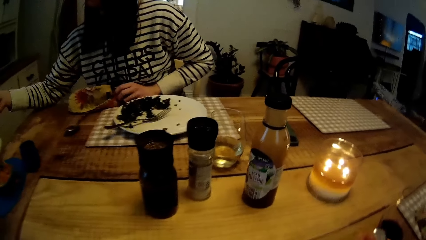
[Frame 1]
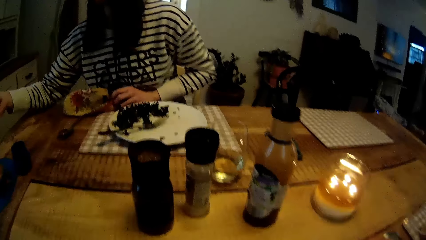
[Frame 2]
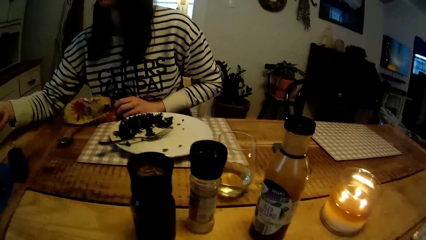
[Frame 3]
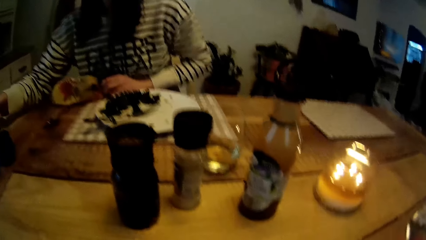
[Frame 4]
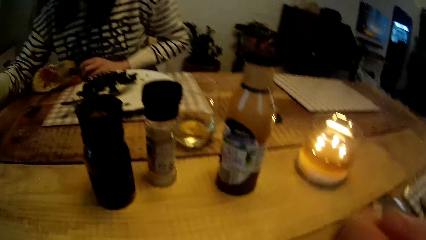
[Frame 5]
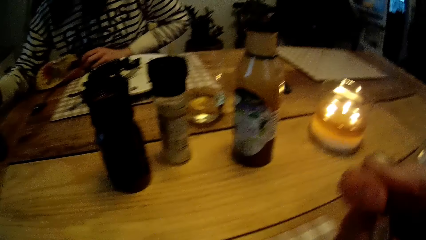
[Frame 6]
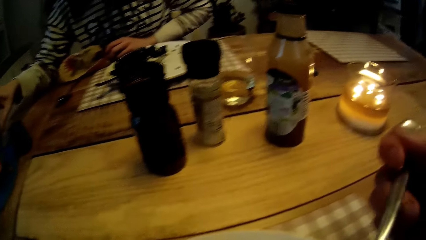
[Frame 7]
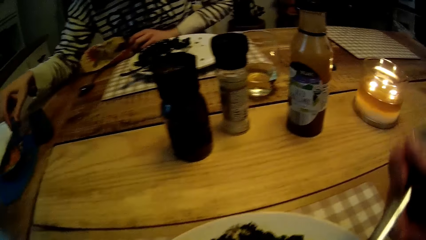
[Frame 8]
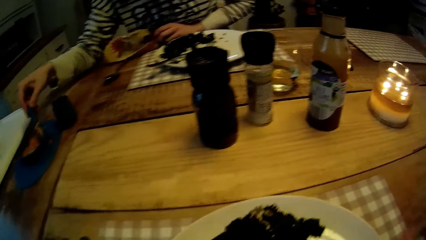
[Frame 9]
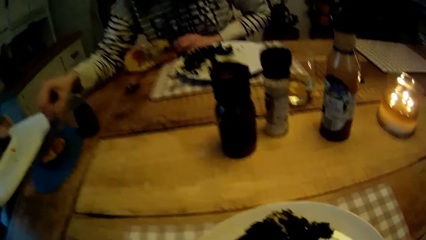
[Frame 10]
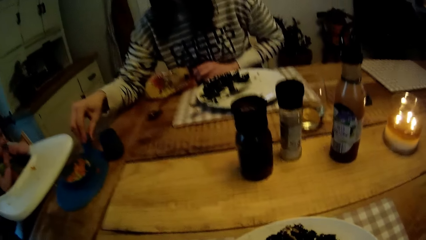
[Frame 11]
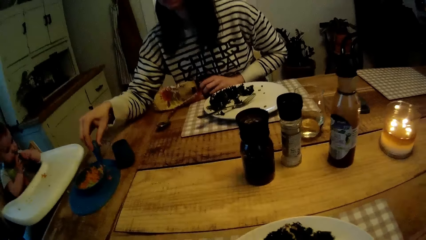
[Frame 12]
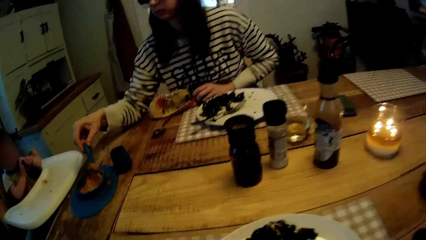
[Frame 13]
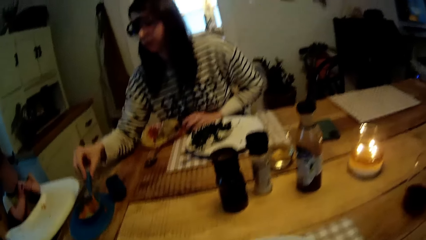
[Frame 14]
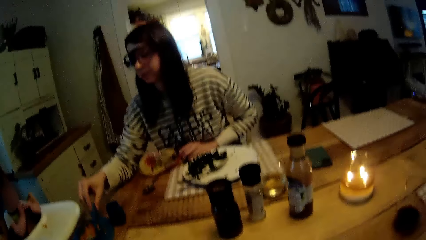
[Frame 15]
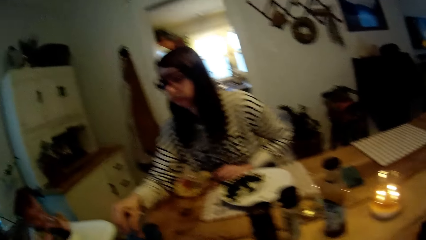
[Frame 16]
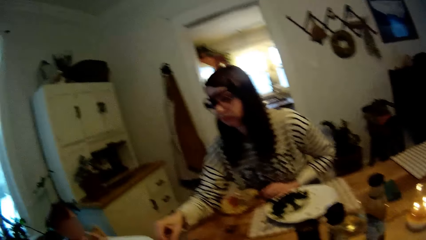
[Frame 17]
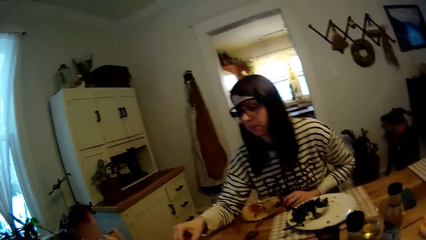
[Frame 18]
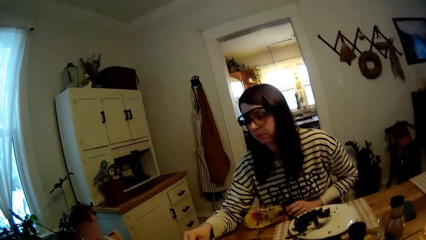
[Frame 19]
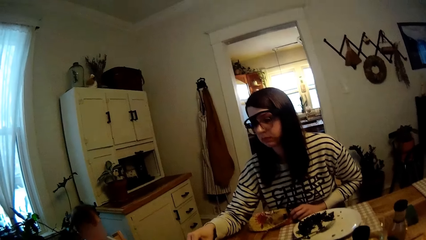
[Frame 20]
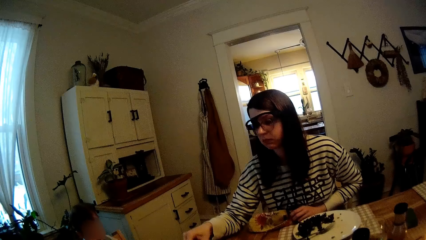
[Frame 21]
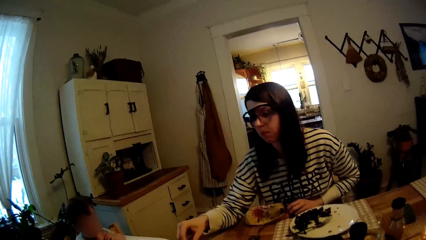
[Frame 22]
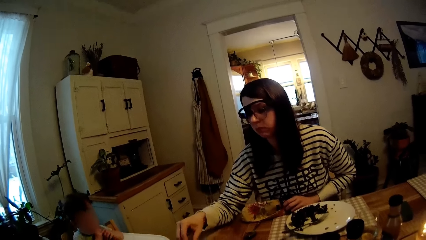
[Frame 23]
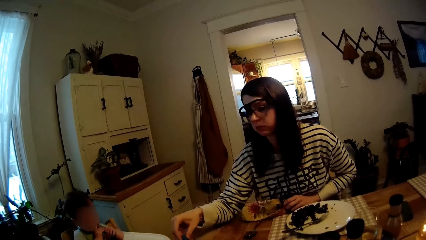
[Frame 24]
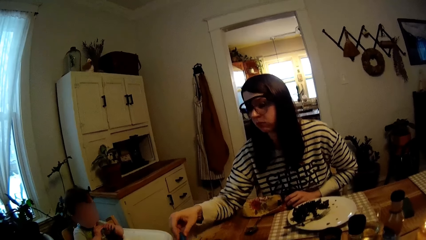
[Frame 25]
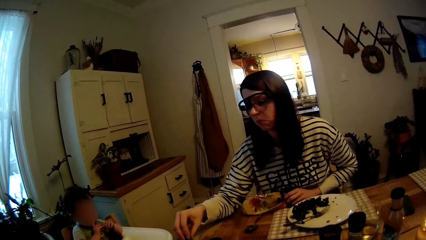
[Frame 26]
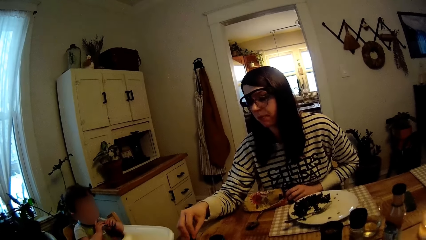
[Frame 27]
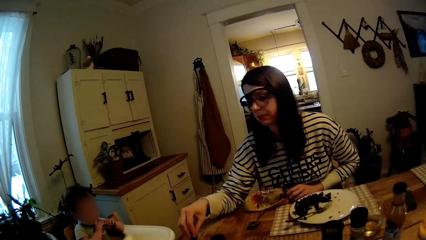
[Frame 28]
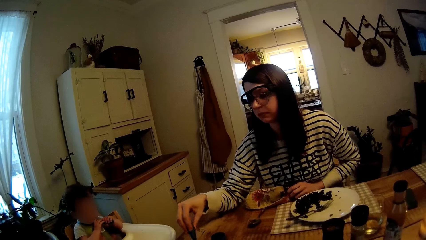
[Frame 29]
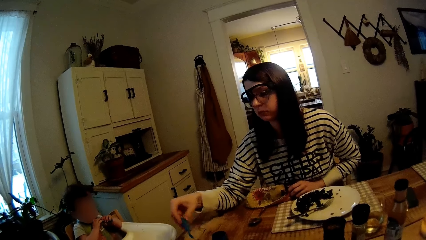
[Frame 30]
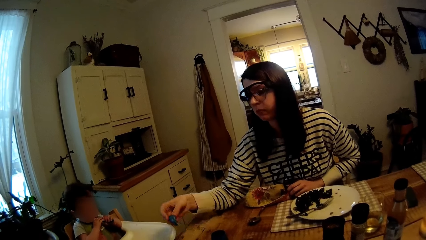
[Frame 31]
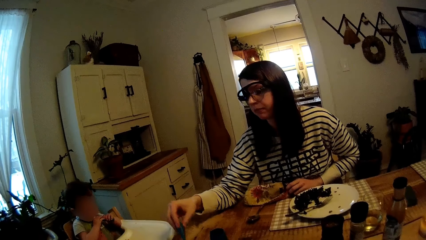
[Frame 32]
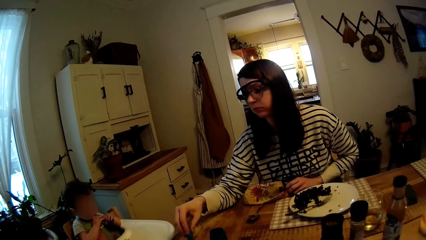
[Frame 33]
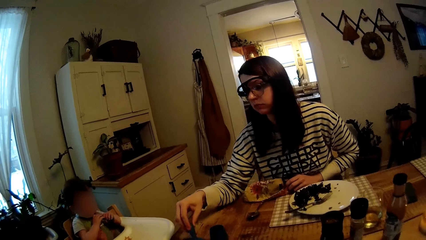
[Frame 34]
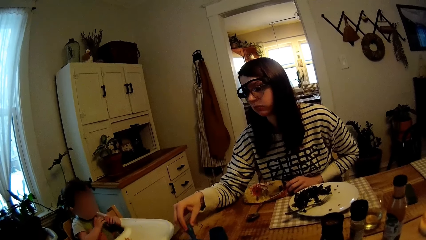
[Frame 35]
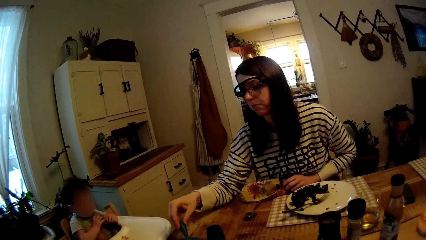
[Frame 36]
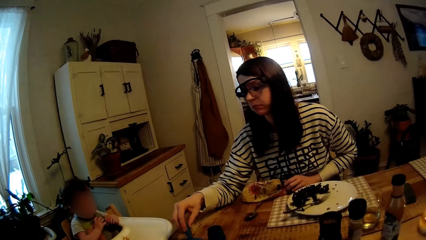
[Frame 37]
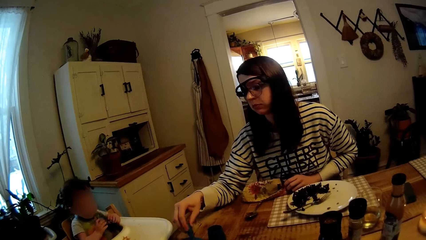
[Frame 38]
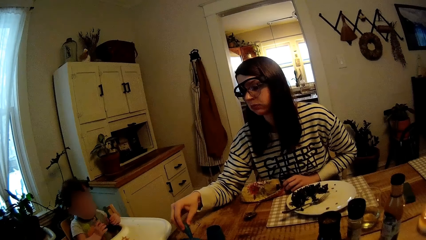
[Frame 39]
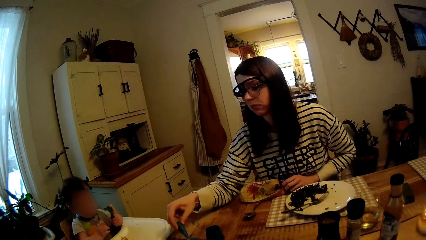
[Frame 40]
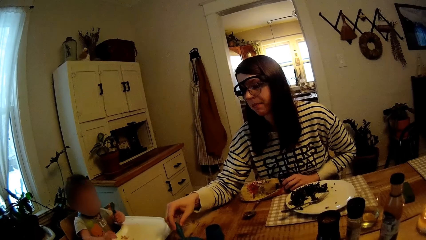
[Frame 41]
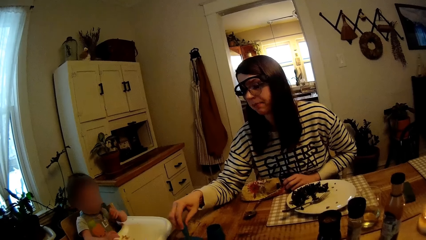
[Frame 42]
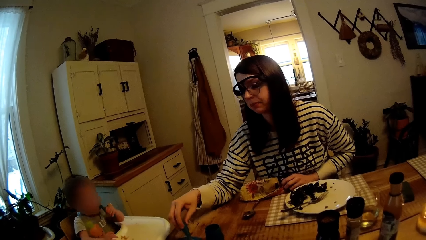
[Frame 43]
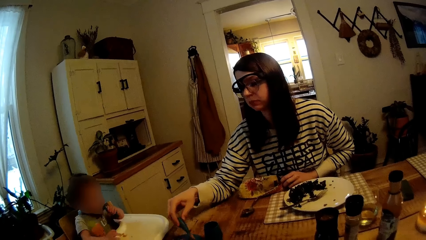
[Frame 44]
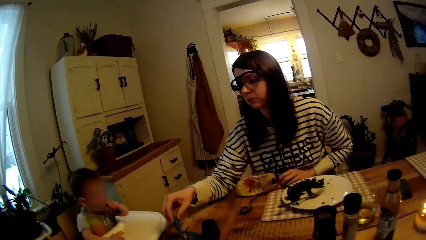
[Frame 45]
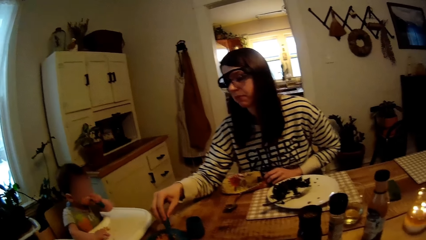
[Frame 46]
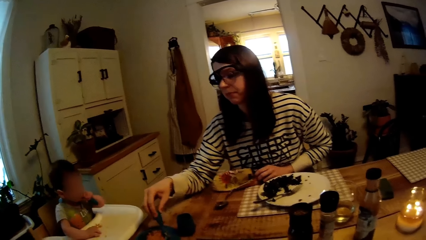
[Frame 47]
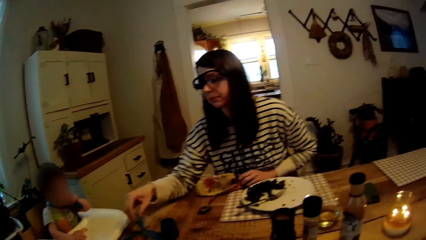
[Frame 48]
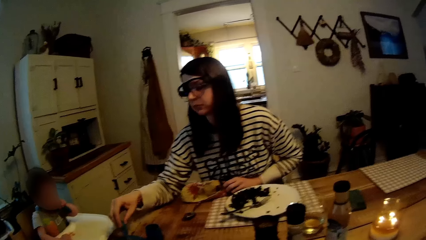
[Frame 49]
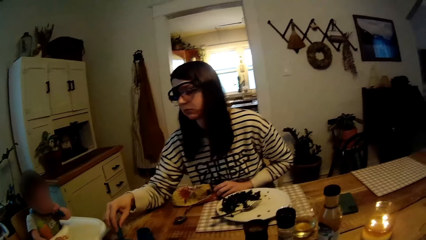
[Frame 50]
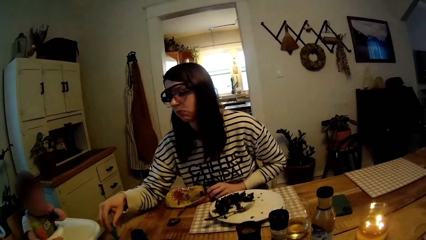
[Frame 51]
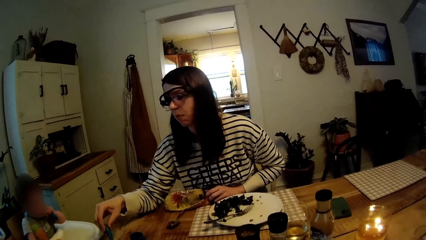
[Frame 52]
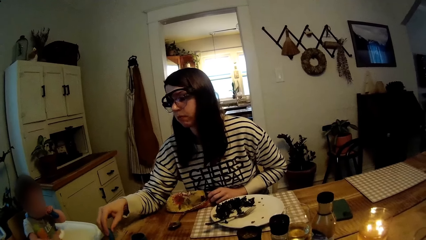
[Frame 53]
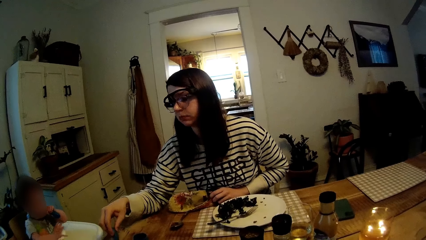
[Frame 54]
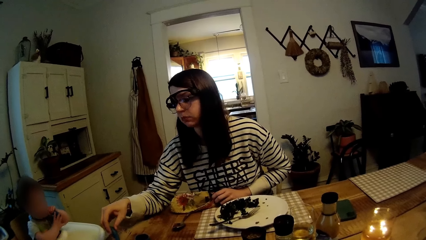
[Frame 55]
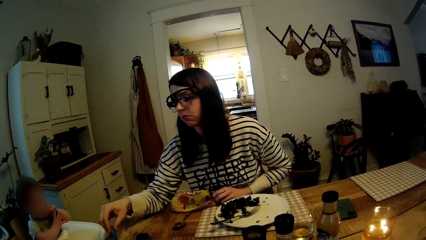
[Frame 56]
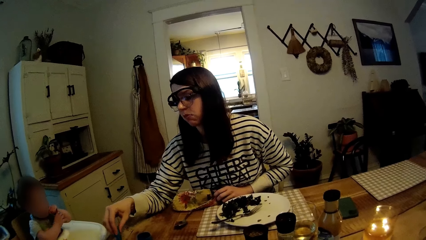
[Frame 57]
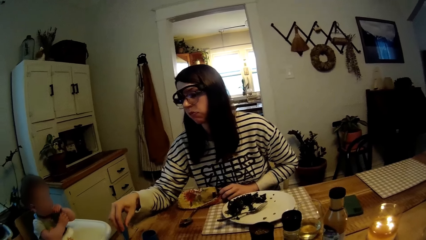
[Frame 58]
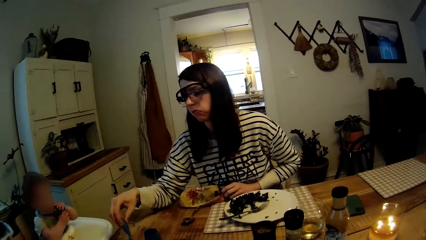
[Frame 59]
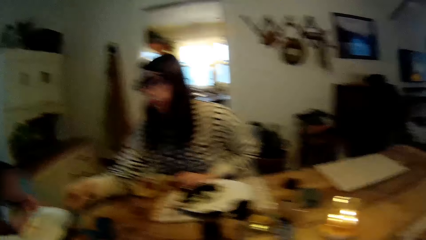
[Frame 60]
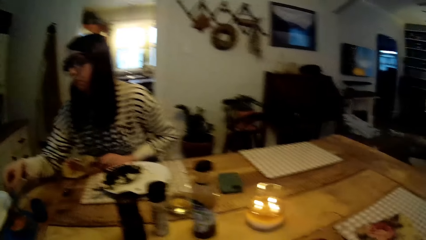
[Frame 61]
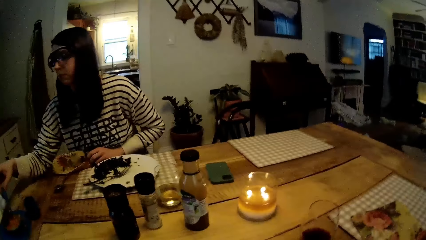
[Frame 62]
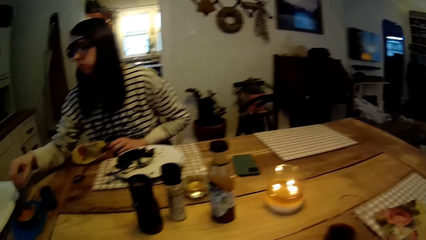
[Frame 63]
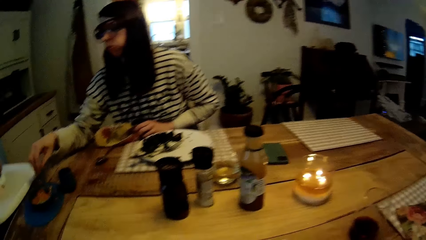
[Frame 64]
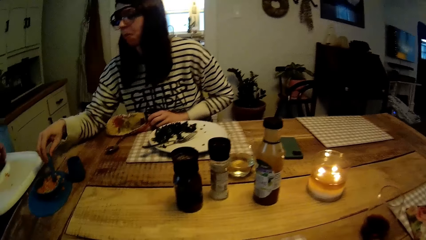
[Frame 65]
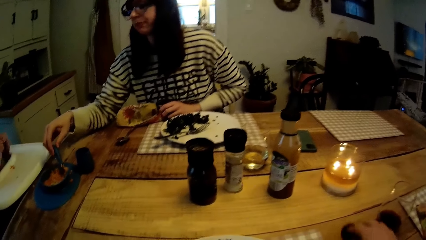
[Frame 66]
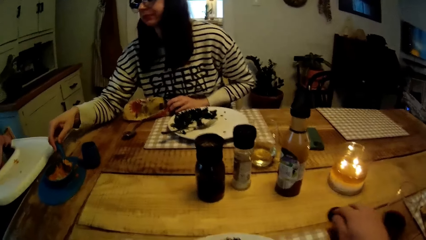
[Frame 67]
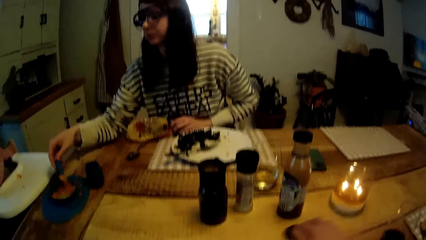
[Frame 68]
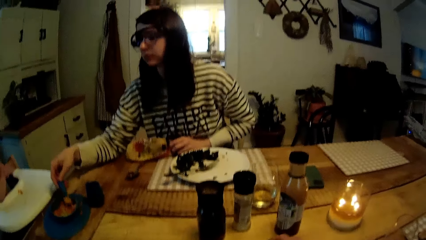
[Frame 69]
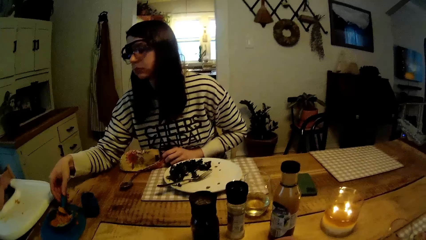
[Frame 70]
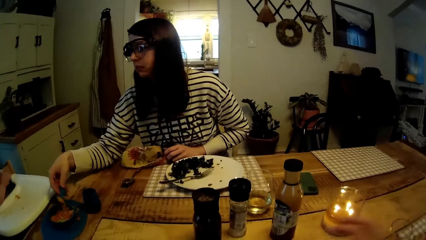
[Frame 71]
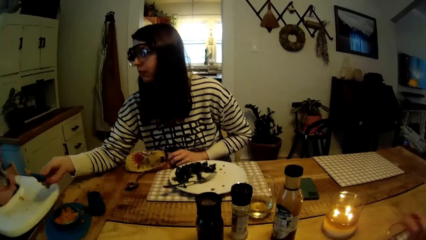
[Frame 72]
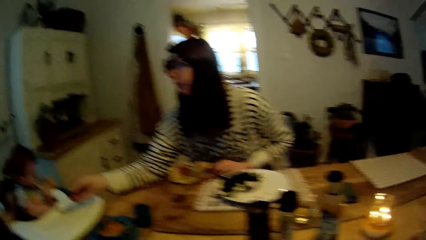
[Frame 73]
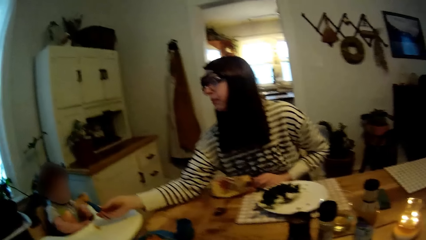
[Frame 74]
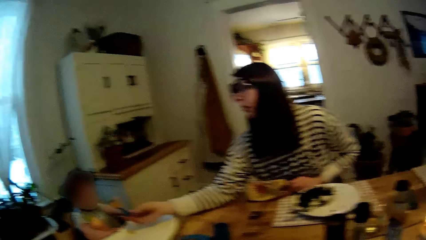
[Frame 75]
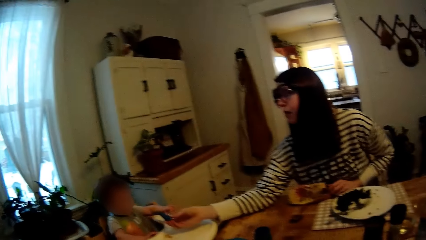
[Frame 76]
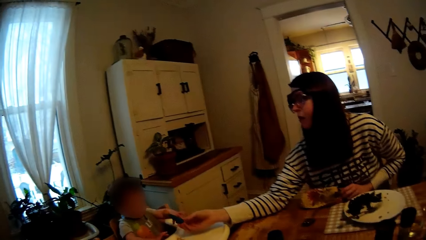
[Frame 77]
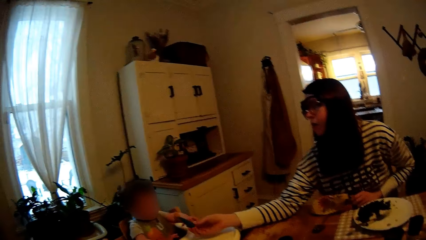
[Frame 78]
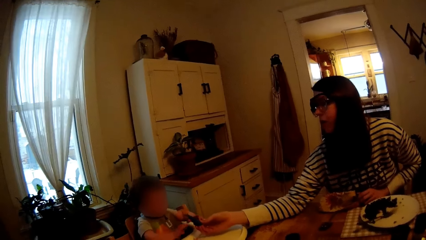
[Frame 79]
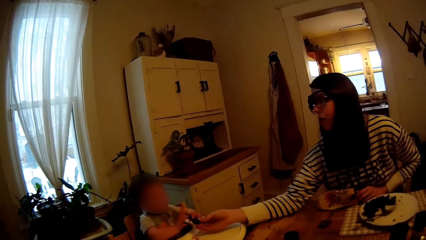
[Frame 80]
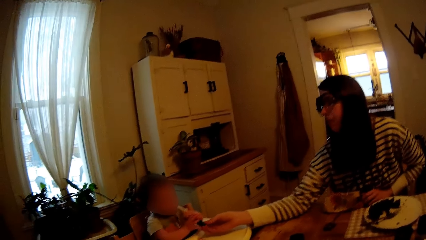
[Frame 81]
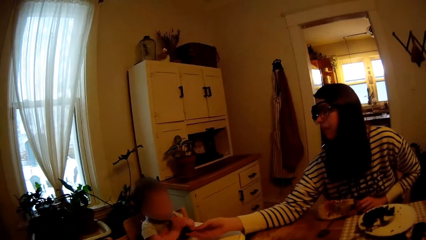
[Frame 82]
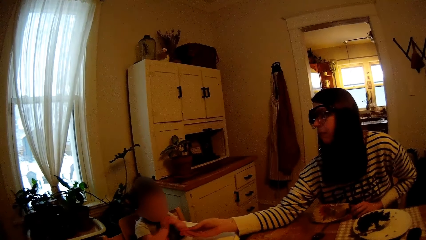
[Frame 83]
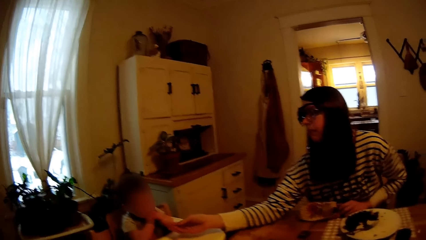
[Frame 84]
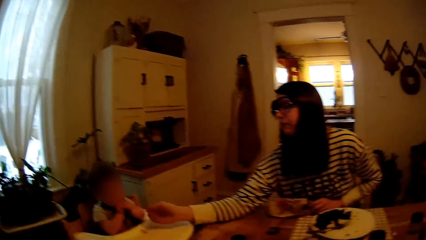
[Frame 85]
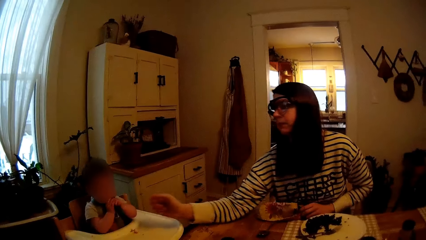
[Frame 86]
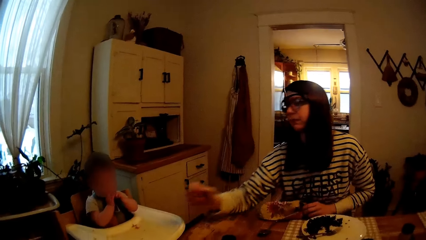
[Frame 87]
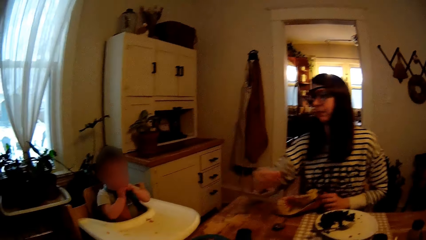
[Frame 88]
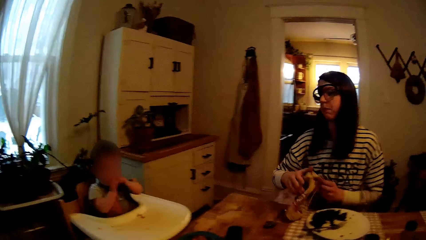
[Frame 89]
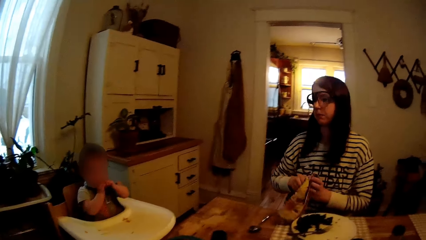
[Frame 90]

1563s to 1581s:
The camera wearer eats the food. He takes food with the fork in his right hand. A woman stirs the food in the bowl with the spoon in her left hand. The camera wearer stares at the dining table and stares at the wall. A baby eats from the spoon with both hands. The camera wearer stares at the dining table. He eats the food. He stares at the wall. The baby collects the spoon with both hands from the woman.
